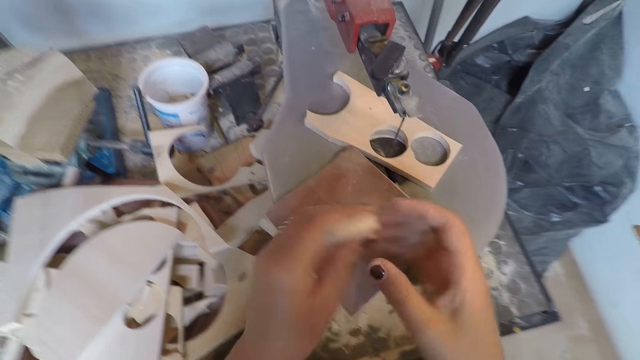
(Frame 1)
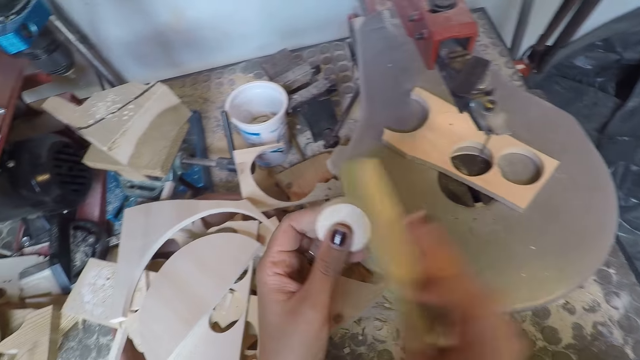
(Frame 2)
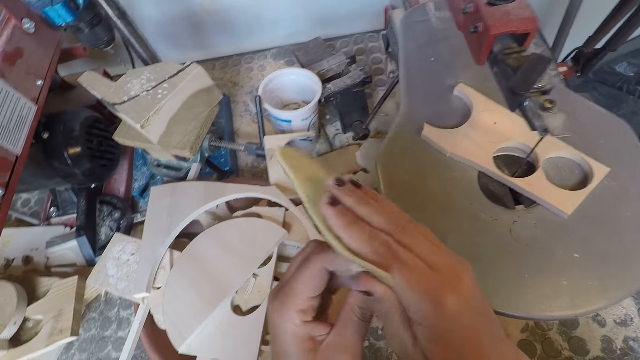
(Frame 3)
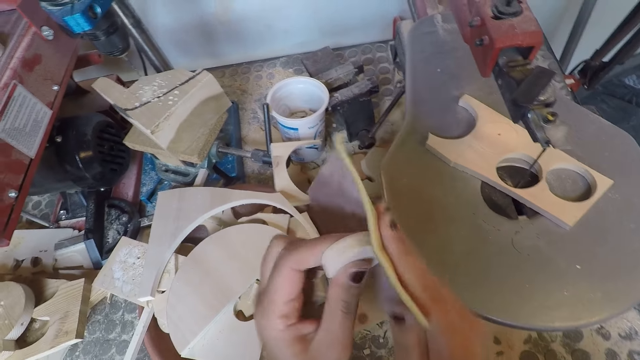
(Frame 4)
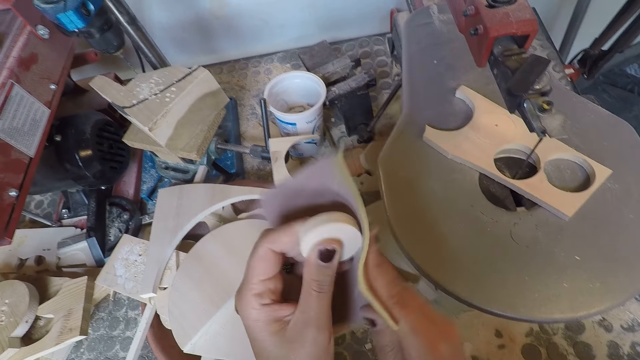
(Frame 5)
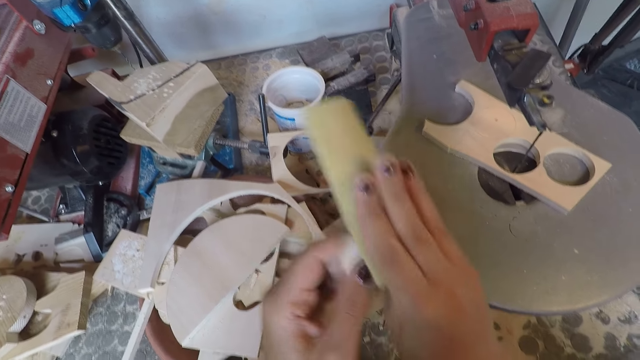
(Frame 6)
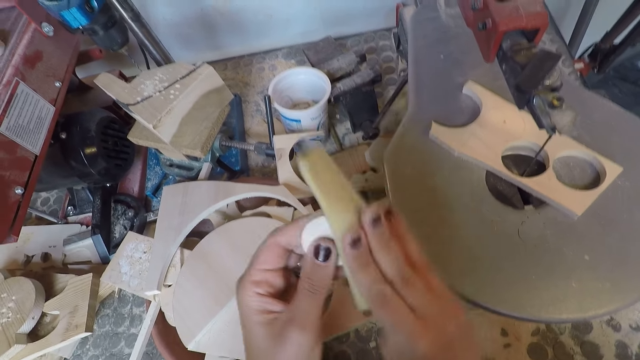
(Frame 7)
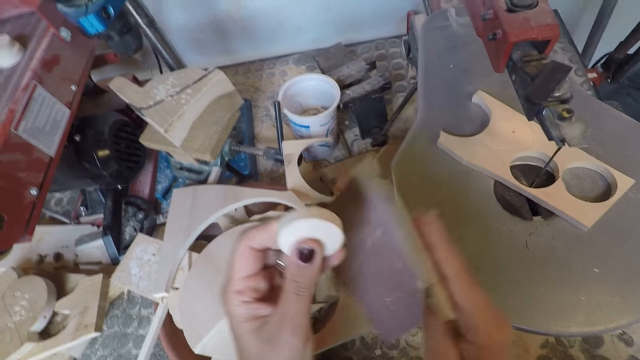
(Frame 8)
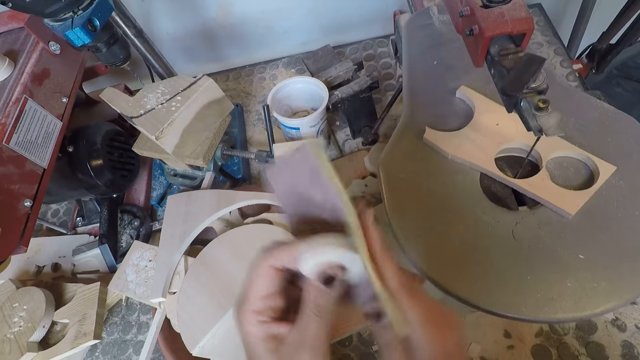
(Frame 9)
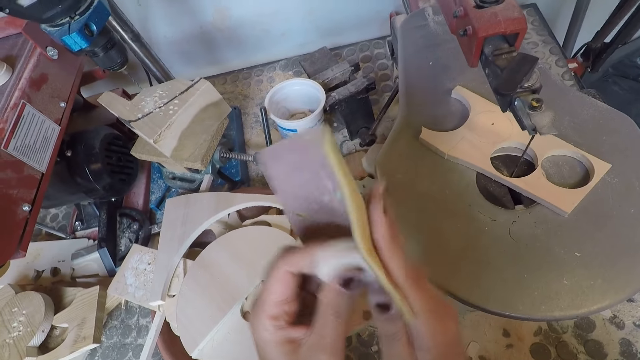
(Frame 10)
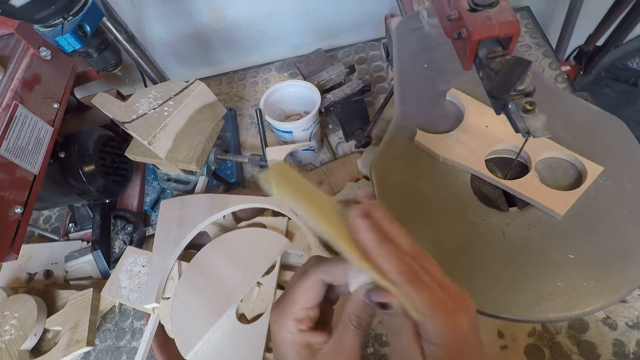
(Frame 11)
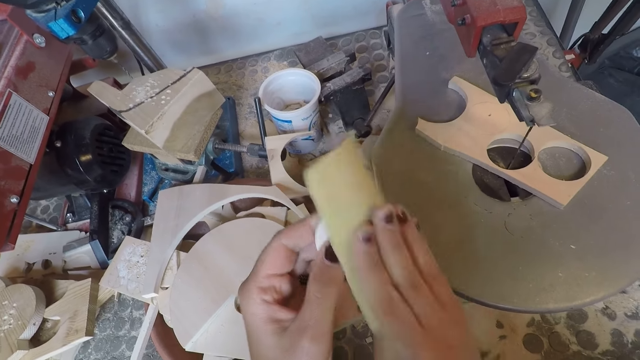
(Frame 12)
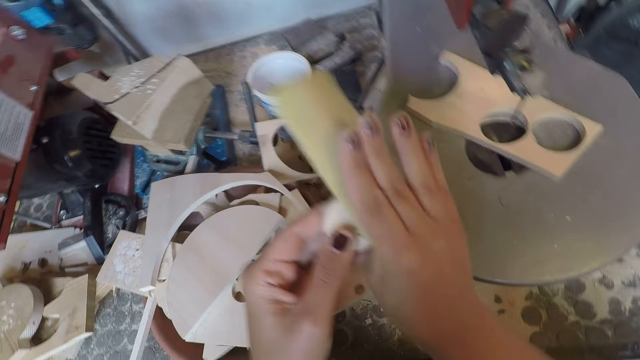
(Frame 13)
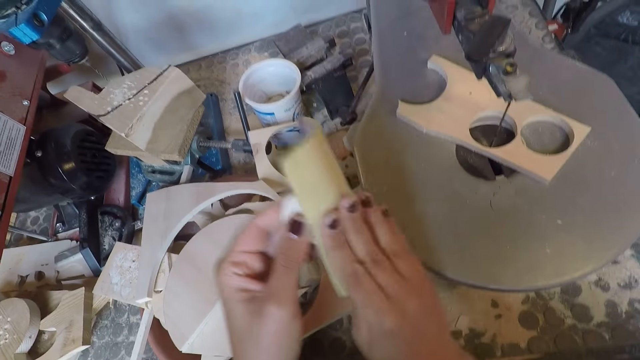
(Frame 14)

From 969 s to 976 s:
The camera wearer passes the circular drilled wood to his left hand. He picks the sandpaper on the scroll saw with his right hand. He smoothens the circular drilled wood on the scroll saw with the sandpaper.

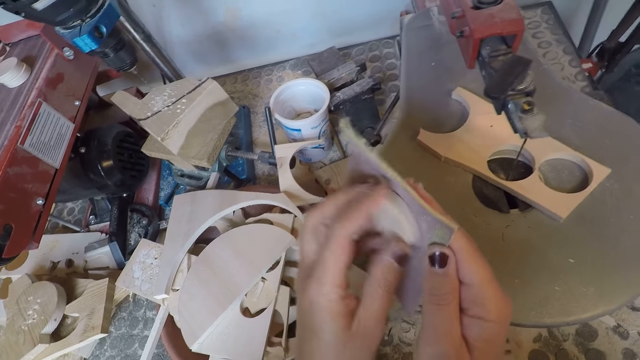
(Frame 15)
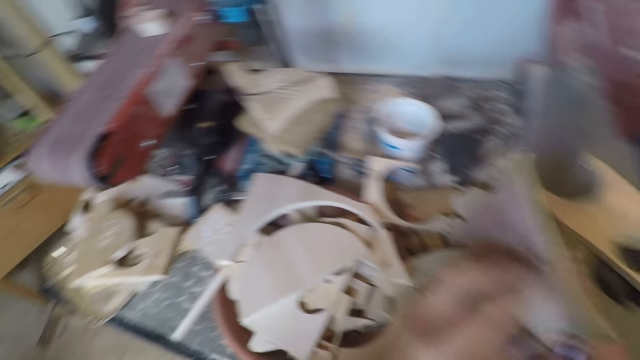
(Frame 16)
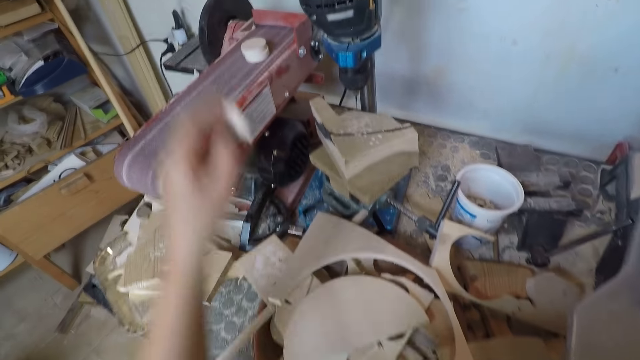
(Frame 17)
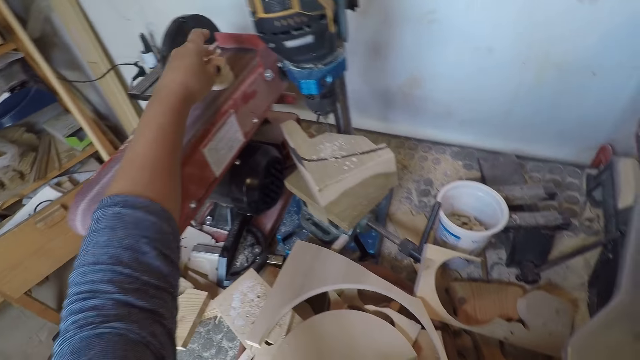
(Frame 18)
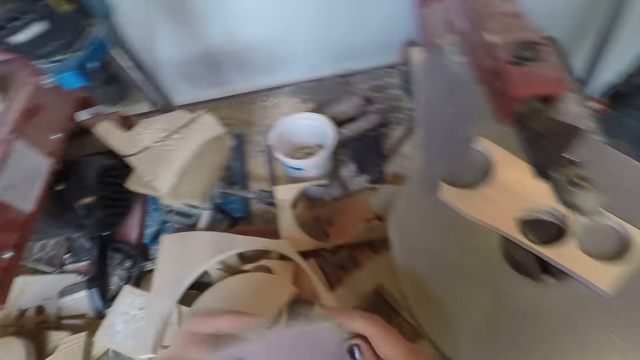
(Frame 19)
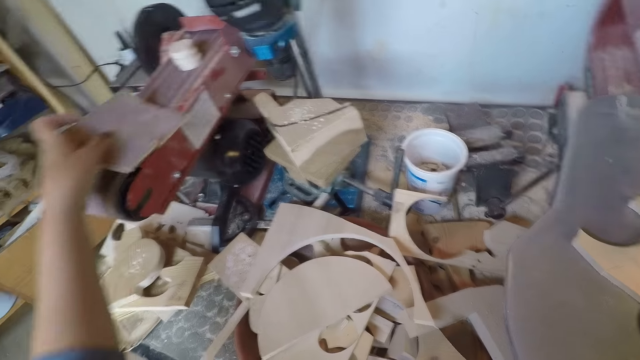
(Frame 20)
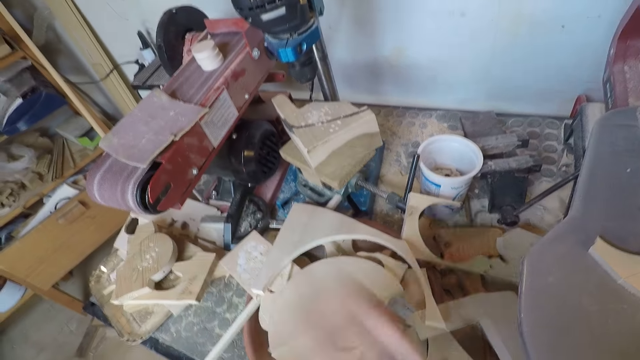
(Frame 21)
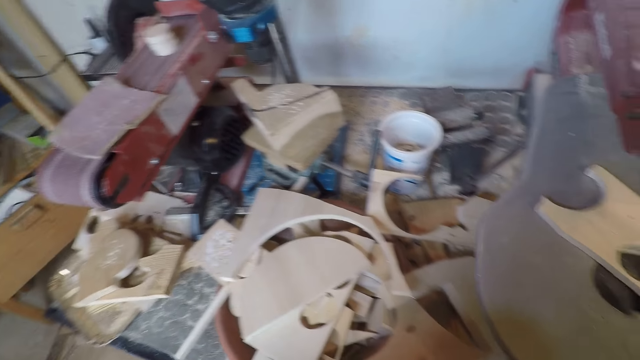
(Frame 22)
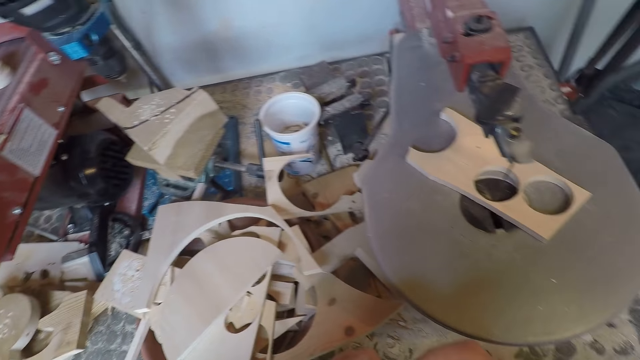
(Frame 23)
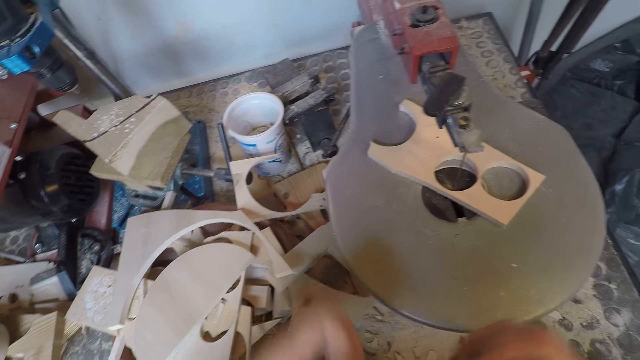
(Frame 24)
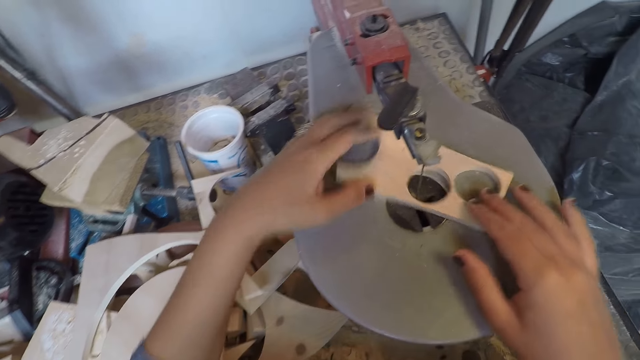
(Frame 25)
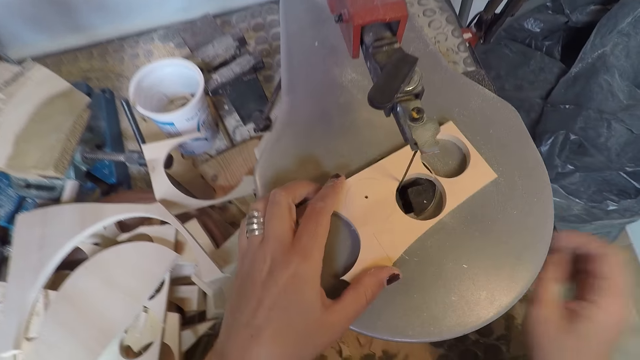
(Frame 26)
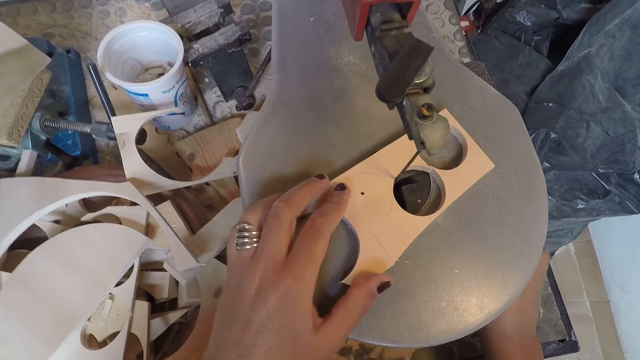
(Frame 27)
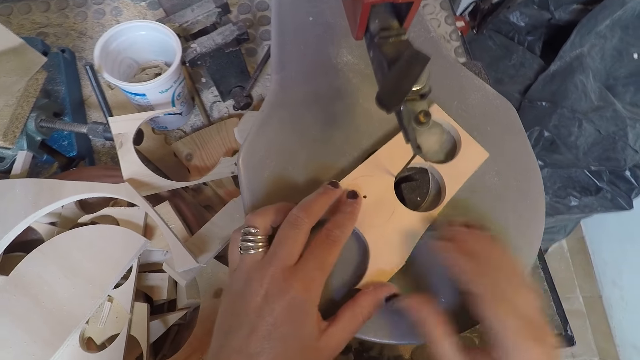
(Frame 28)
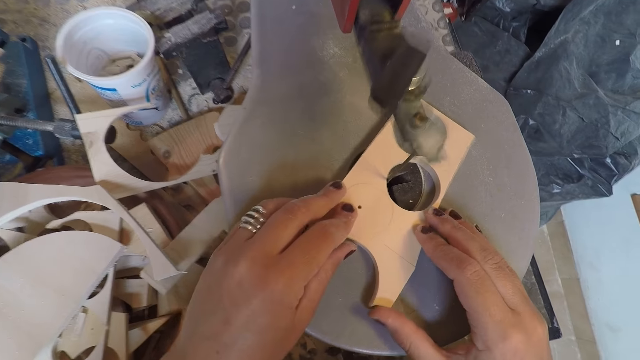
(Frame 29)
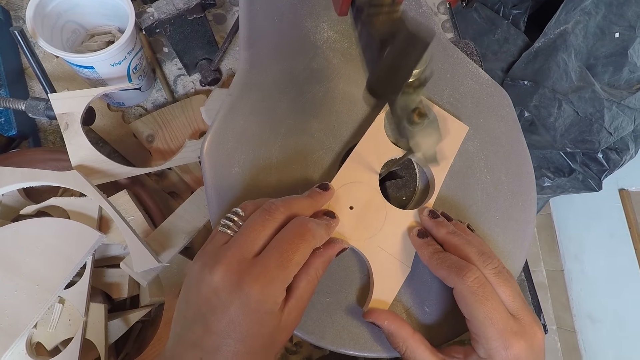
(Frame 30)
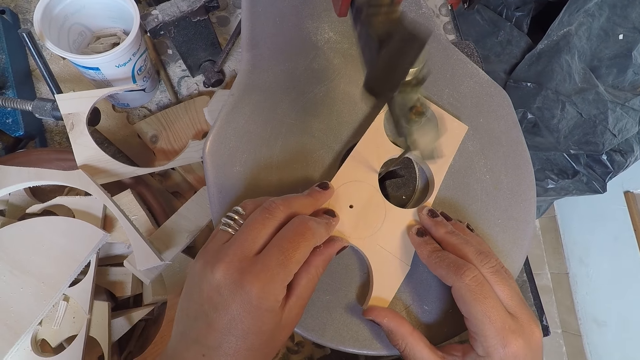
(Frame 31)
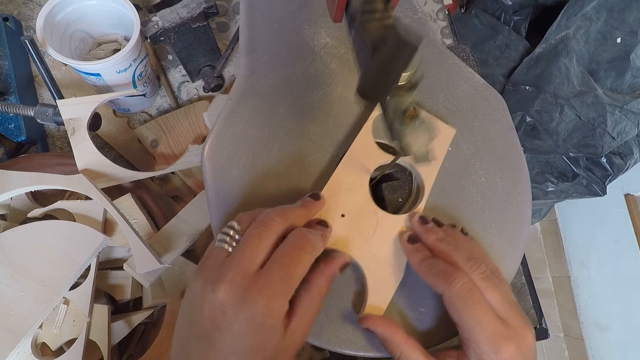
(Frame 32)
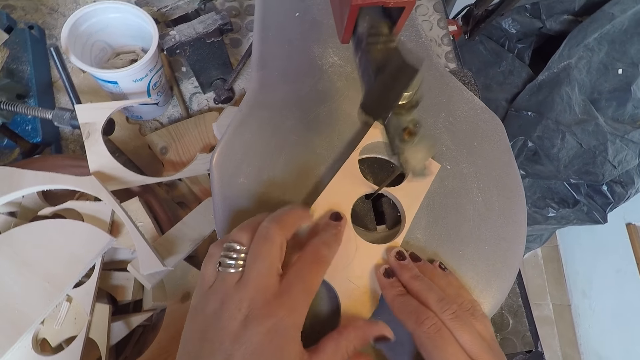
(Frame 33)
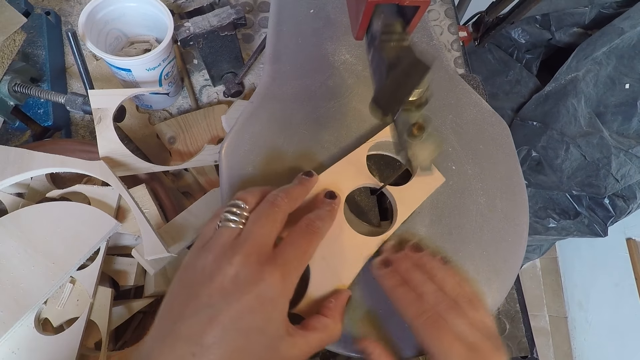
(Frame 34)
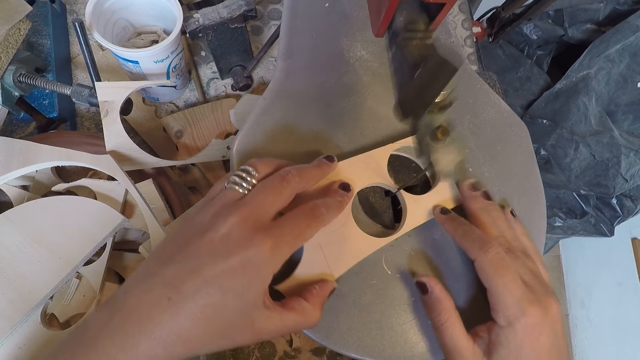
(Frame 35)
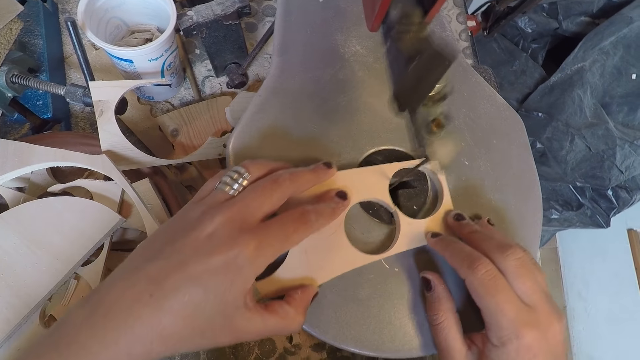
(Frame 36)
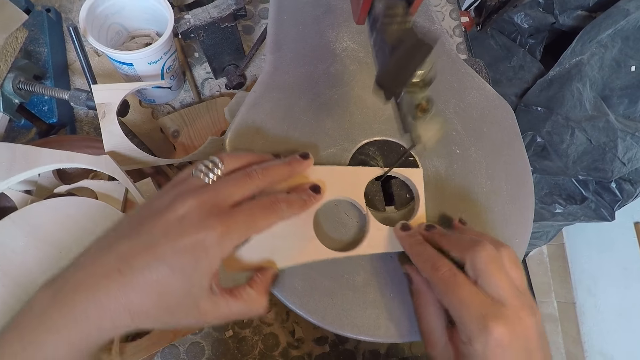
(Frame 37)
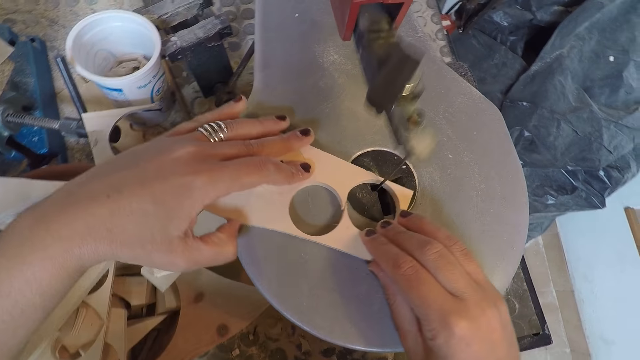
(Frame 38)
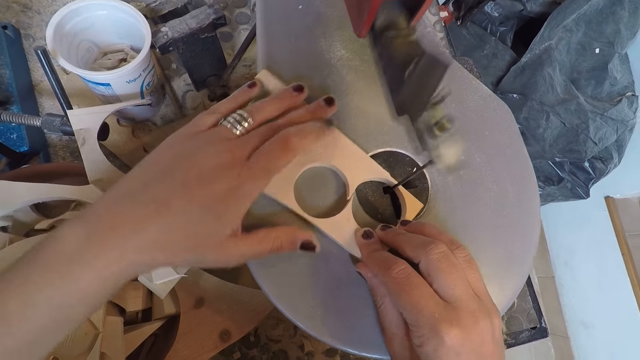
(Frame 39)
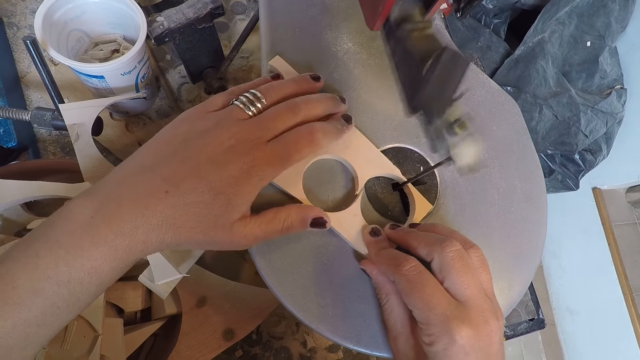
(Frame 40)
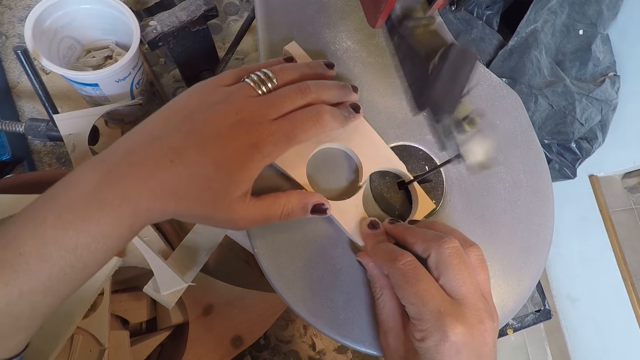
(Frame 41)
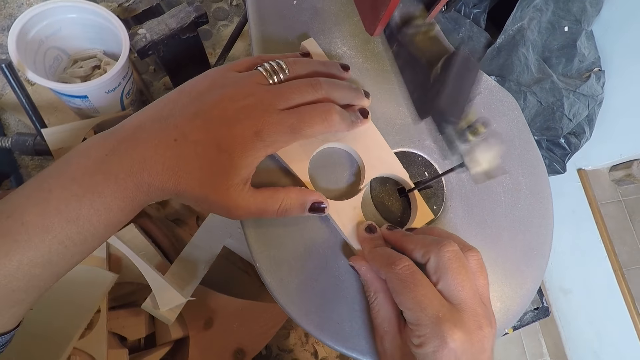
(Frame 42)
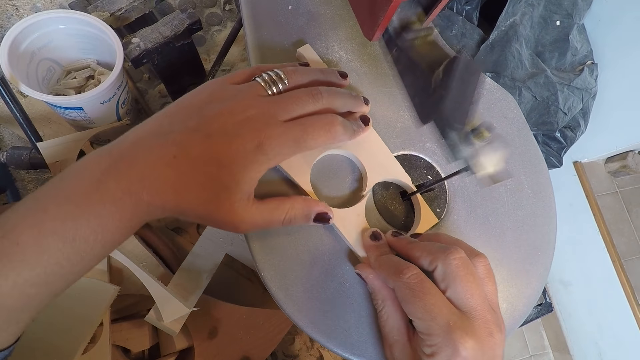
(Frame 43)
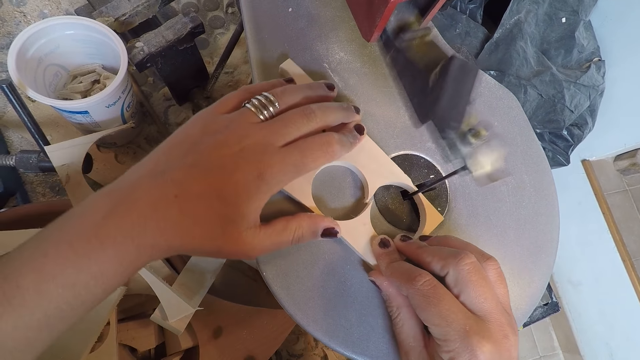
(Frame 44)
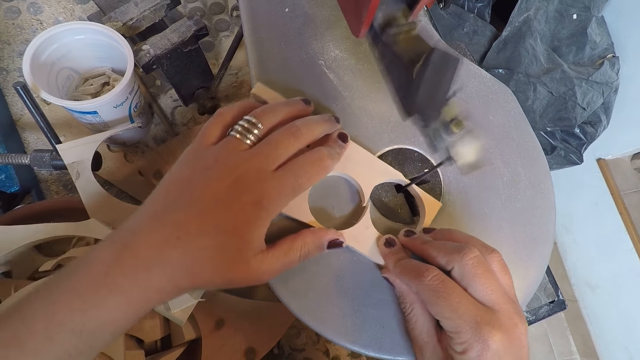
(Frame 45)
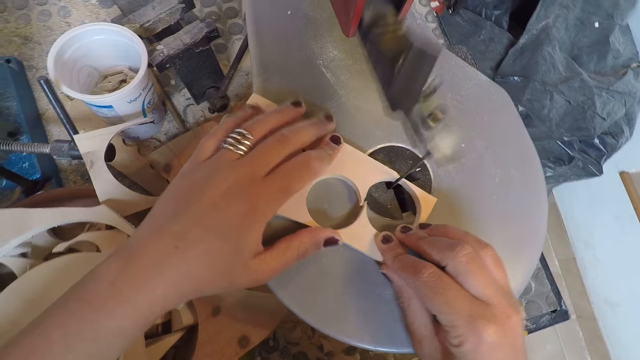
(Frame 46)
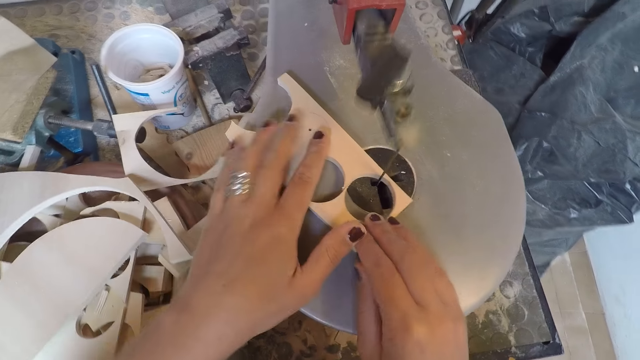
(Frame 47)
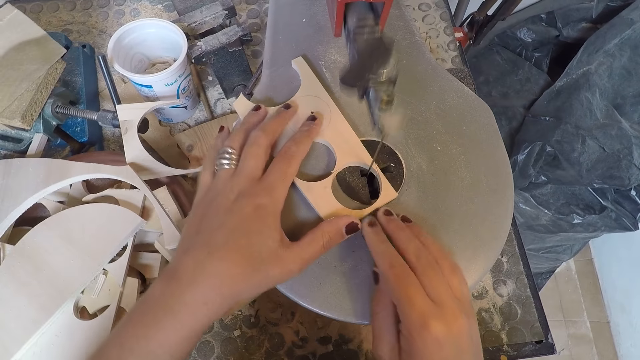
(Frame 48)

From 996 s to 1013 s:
The camera wearer places the circular drilled wood on the belt sandpaper machine with his left hand. He places the sandpaper on the belt sandpaper machine with his left hand. He holds the piece of wood on the scroll saw with both hands. He positions the wood on the wood cutting machine. He places his right hand under the scroll saw. He adjusts the wood cutting machine. He drills the piece of wood with the scroll saw. He places his right hand on the piece of wood. He cuts the piece of wood.
